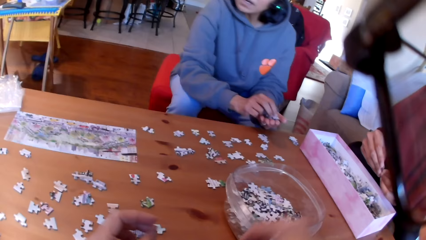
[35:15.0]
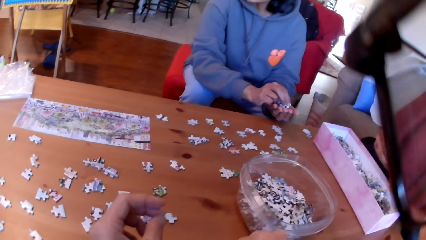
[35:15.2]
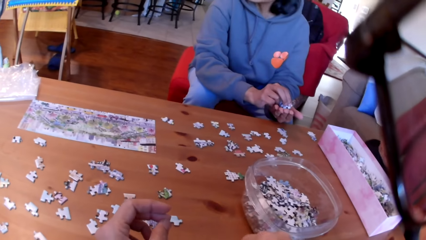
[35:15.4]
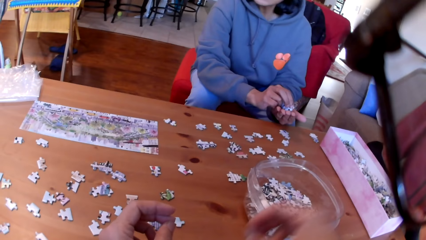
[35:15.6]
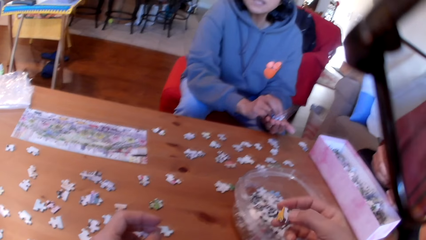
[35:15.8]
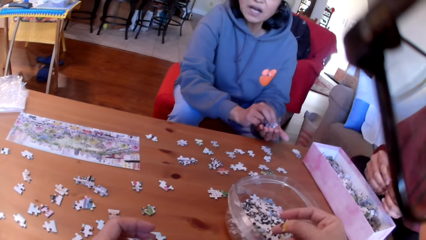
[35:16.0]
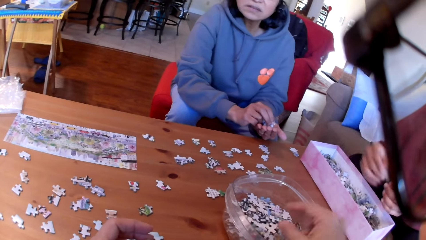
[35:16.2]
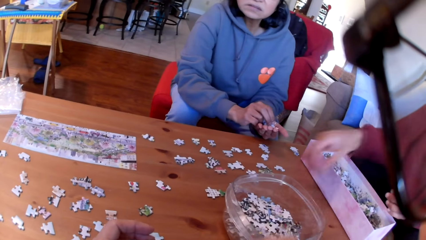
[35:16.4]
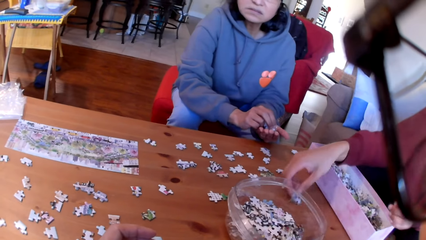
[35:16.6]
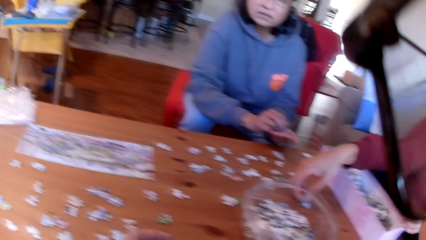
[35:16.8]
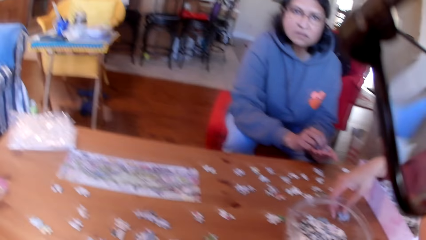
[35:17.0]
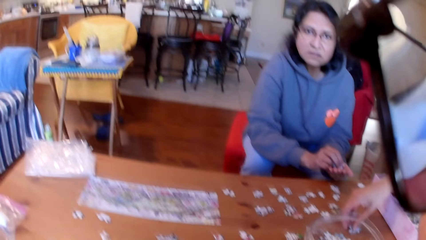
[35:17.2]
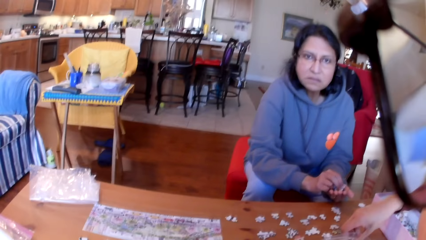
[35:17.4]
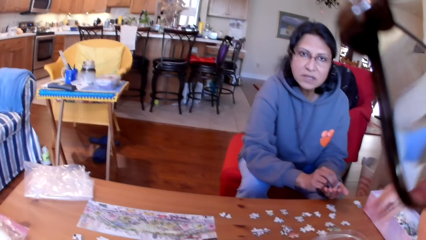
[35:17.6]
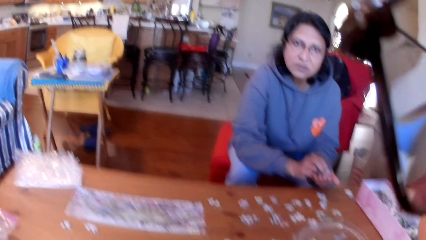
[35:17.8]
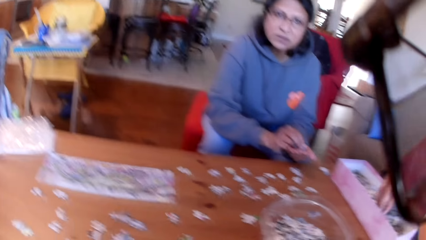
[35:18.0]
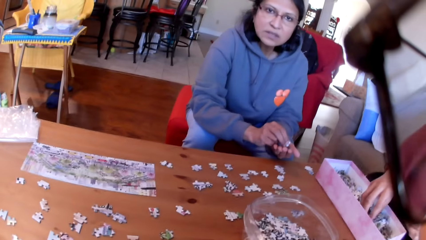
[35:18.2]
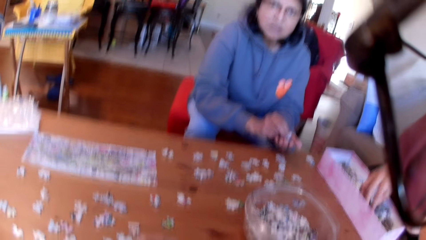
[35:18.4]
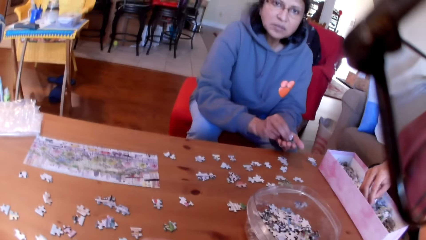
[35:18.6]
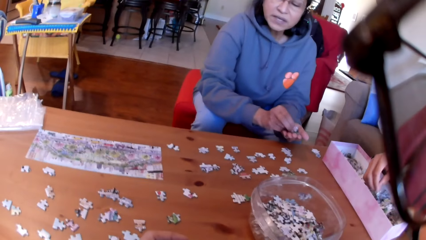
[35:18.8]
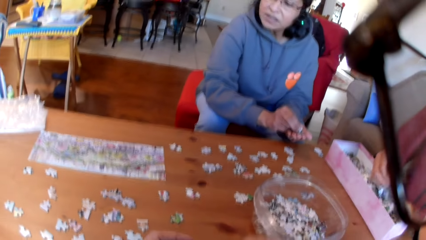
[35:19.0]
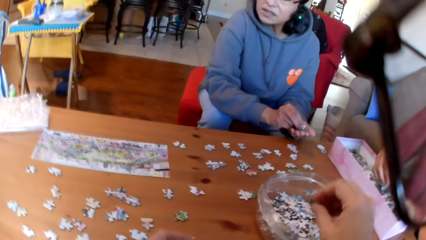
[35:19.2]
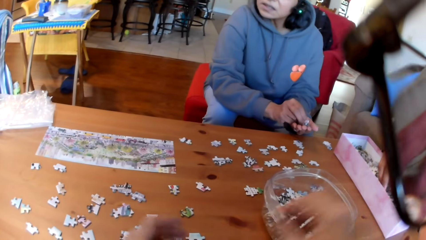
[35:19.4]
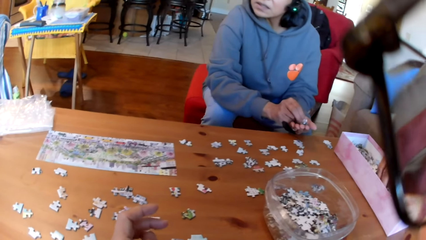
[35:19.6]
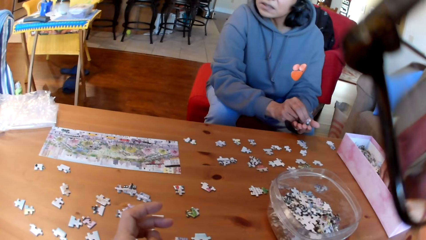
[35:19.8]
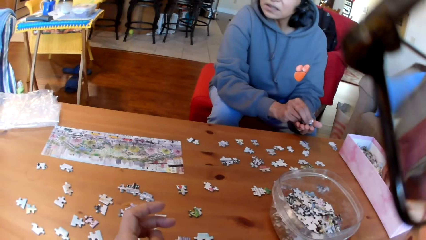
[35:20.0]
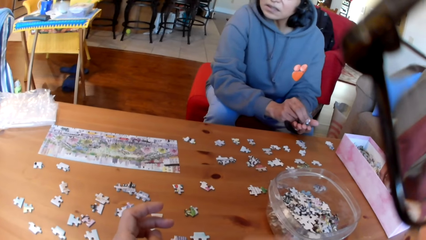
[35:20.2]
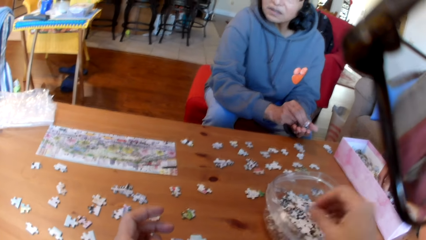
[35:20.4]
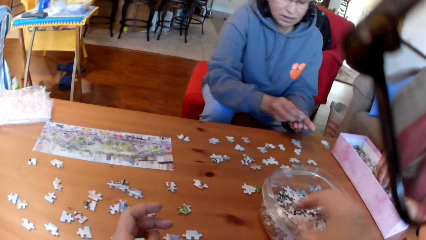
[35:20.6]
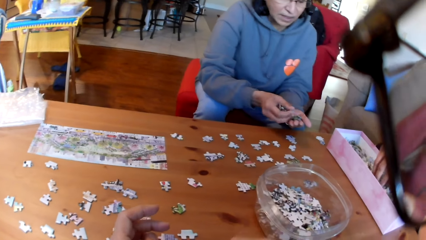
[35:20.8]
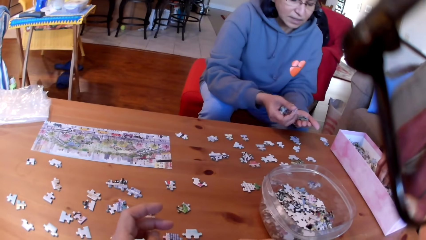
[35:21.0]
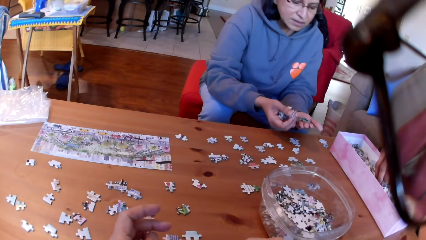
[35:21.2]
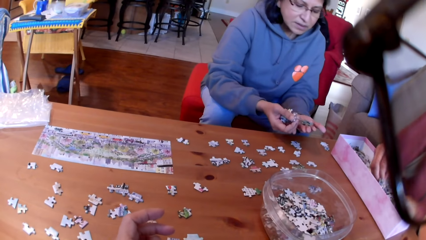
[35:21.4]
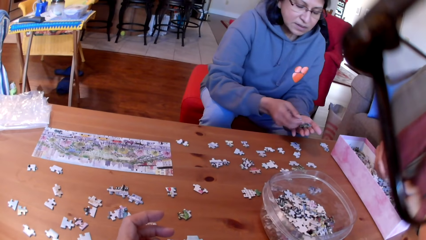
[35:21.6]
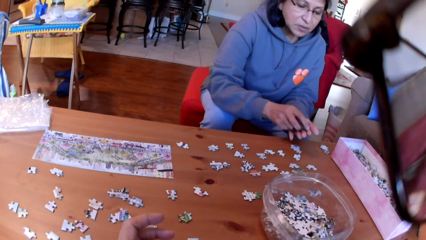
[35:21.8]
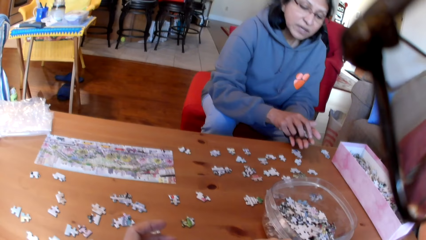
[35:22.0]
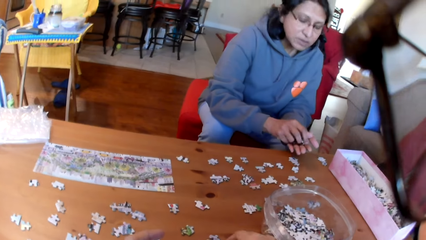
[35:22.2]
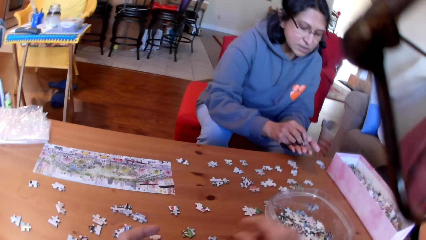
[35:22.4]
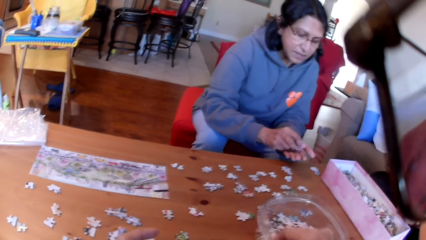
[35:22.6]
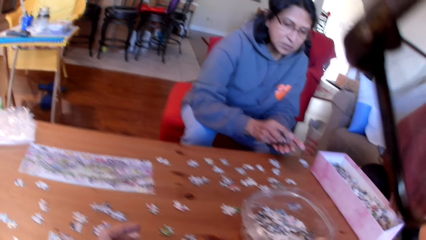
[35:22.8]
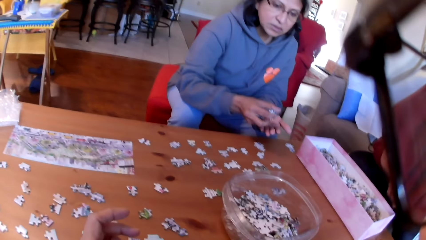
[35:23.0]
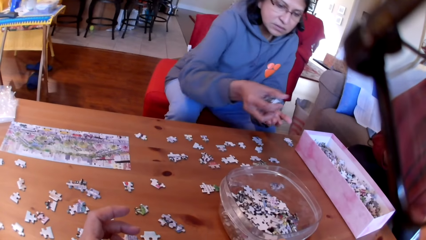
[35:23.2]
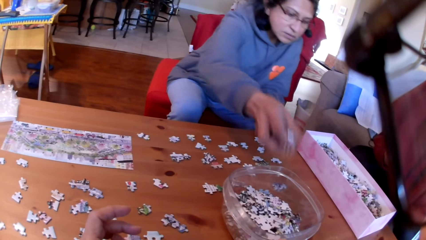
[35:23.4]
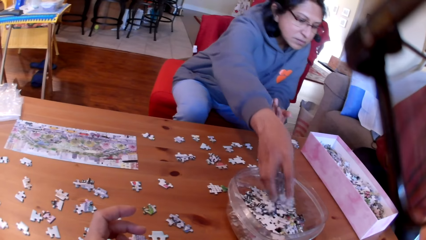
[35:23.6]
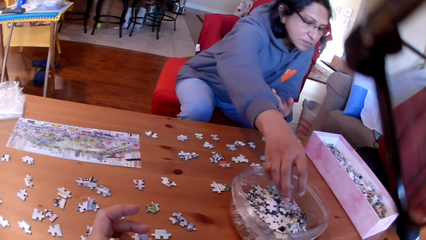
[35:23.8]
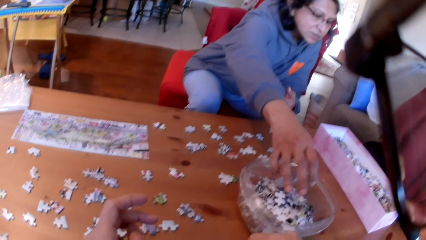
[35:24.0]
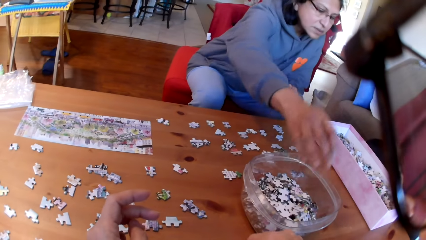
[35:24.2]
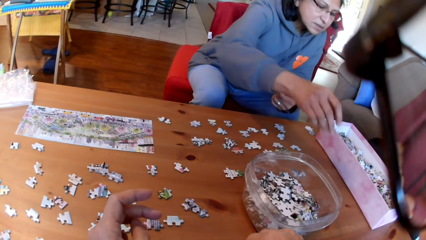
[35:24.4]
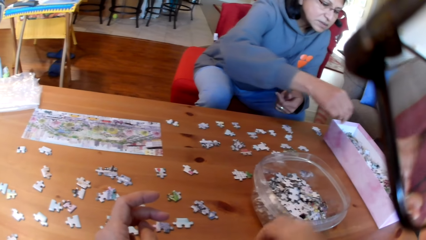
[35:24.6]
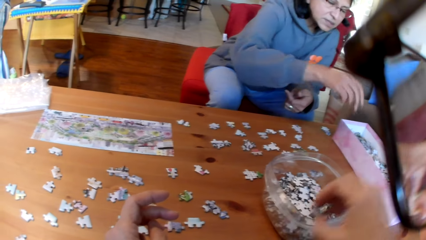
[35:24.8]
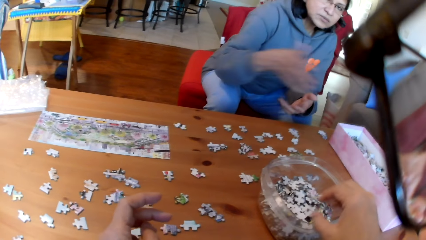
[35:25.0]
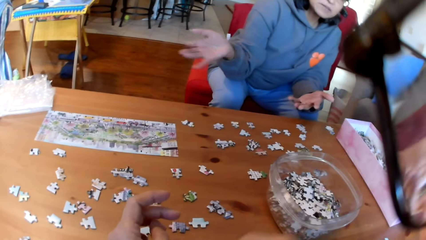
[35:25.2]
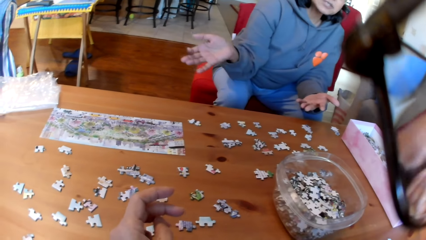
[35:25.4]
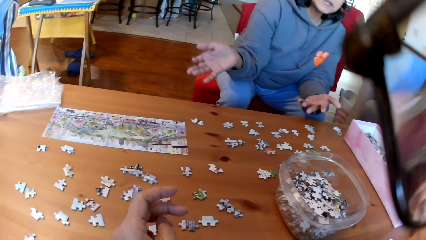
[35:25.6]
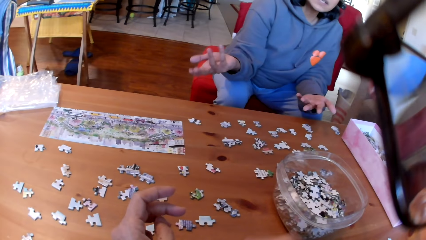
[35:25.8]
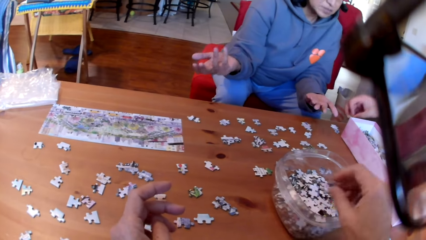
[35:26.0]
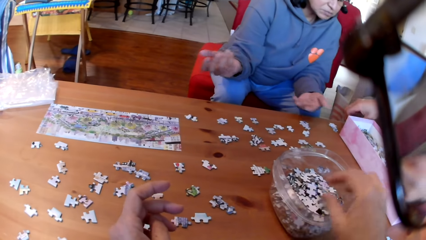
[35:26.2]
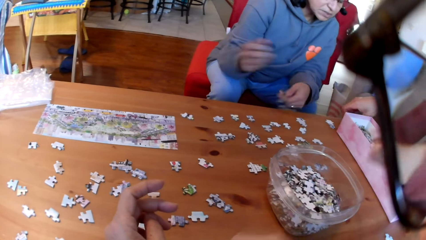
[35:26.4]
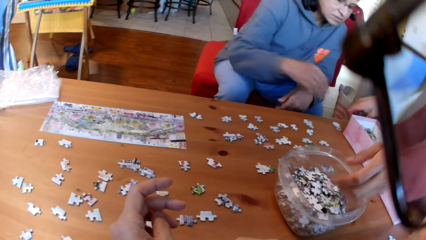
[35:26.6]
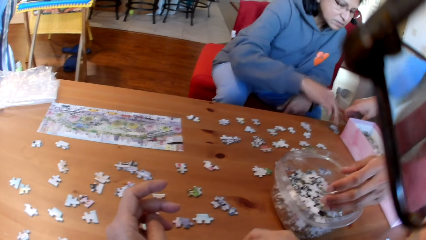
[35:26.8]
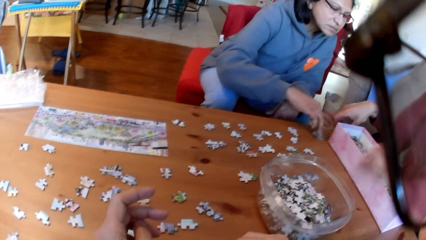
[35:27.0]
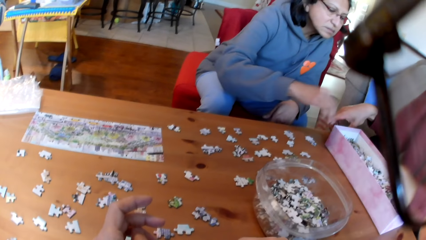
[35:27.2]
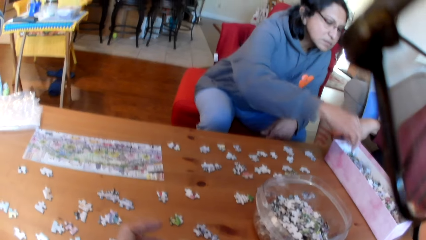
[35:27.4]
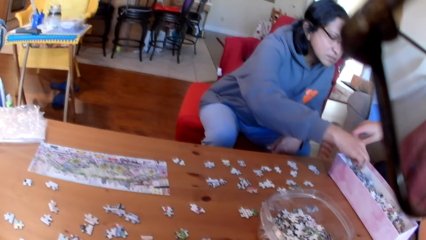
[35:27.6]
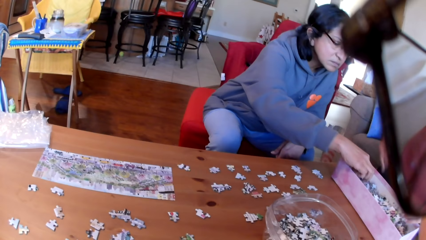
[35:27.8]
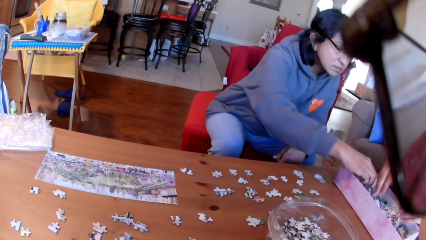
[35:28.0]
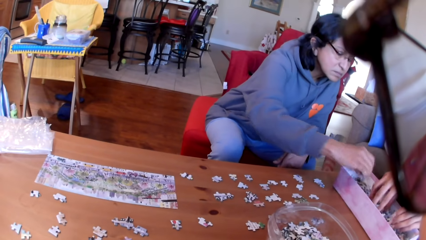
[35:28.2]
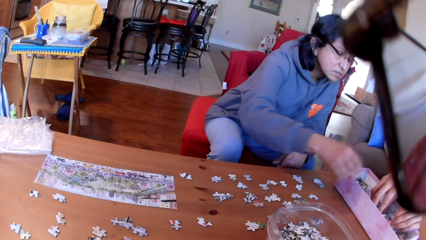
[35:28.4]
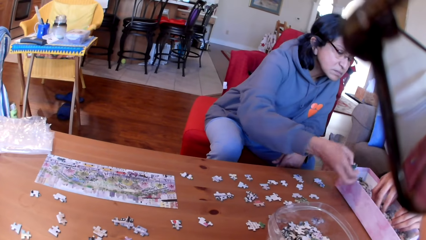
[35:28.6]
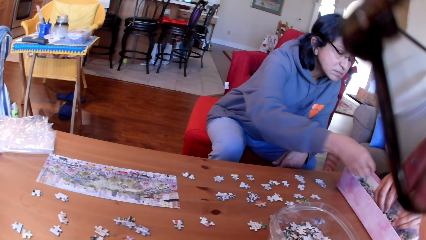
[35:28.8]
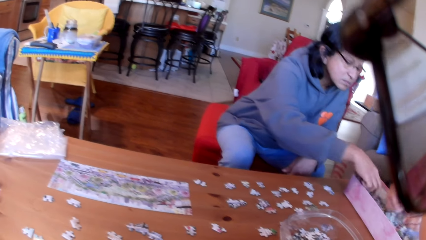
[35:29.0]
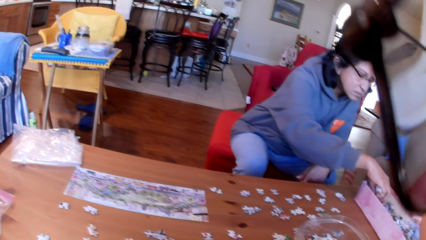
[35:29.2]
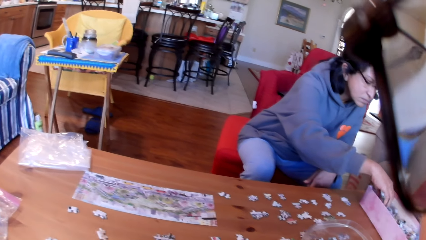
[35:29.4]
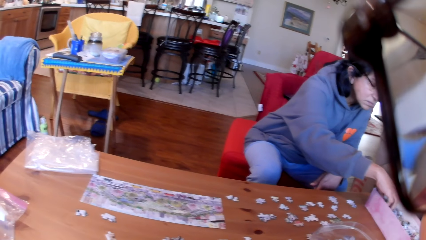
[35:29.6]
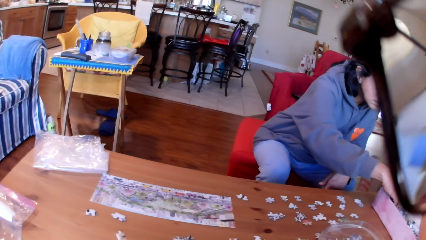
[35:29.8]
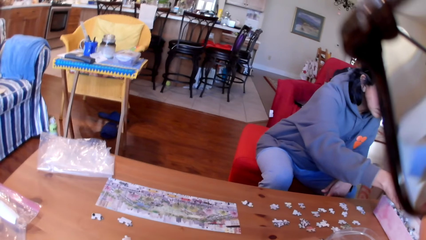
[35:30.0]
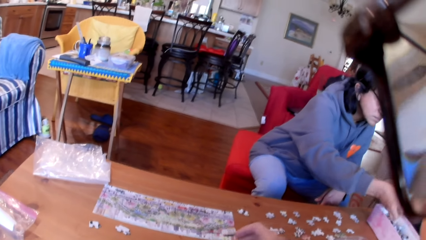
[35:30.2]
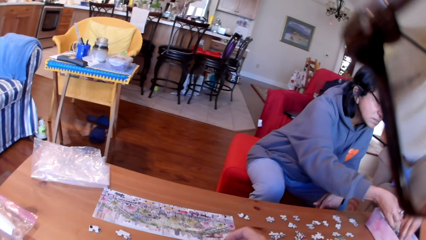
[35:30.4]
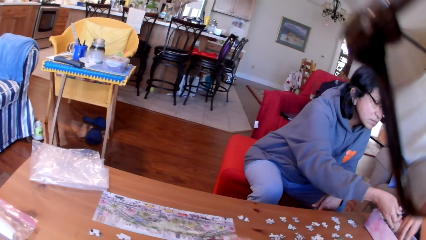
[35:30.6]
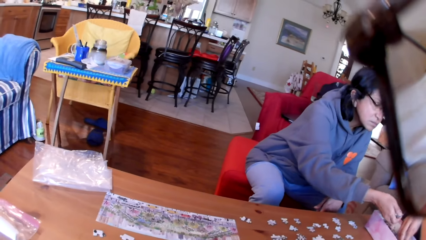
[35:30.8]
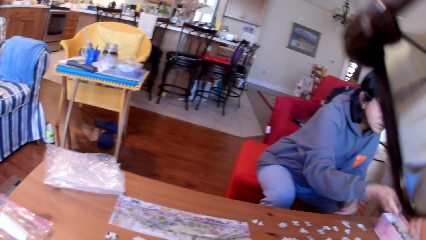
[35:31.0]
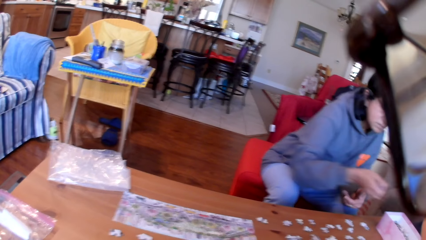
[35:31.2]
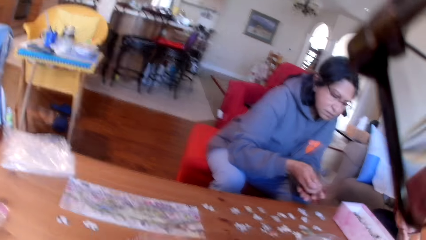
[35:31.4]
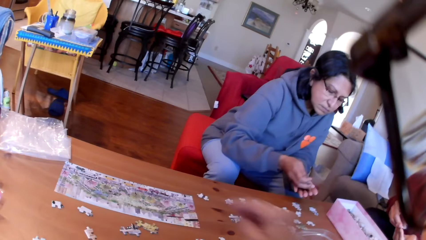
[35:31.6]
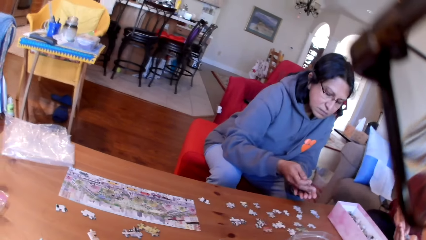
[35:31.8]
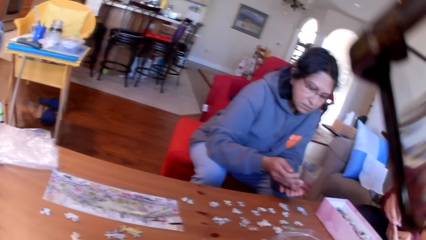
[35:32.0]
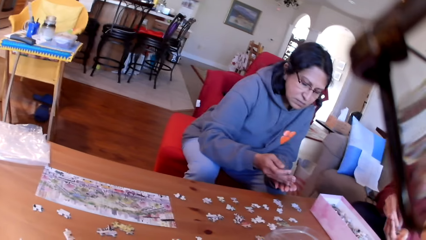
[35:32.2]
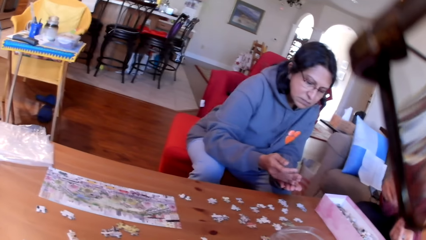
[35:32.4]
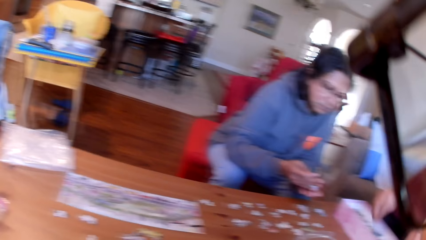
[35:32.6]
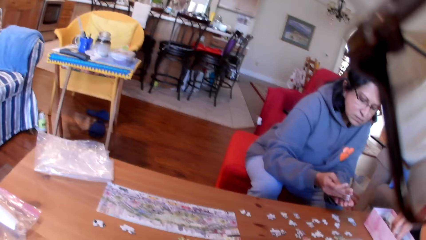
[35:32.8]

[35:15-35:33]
The camera wearer puts the jigsaw puzzle in the tin or bowl. A woman converses. The camera wearer puts a puzzle in the bowl. A man puts the jigsaw puzzle on the table. The camera wearer looks around the house. The man picks the jigsaw puzzle in the box. The camera wearer takes a puzzle, puts a puzzle in the bowl, and takes a puzzle. The woman takes puzzles and puts the jigsaw puzzle in the tin. The camera wearer puts the jigsaw puzzle in the tin and takes puzzles. The man puts the jigsaw puzzle on the table and puts the jigsaw puzzle in the tin. The woman moves the puzzles. The camera wearer looks at the woman. The woman picks the jigsaw puzzle in the box. The camera wearer looks at the table and puts the jigsaw puzzle on the table.
